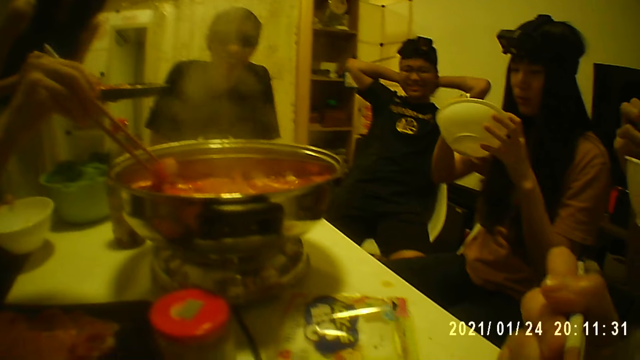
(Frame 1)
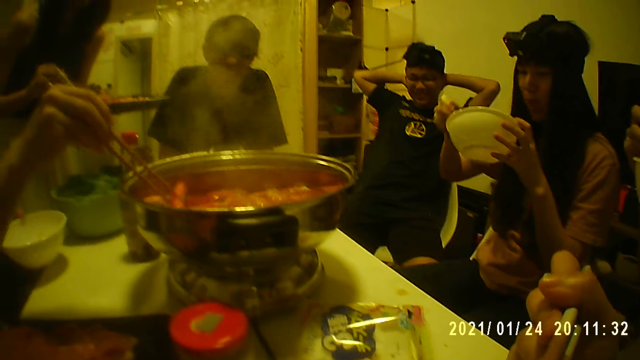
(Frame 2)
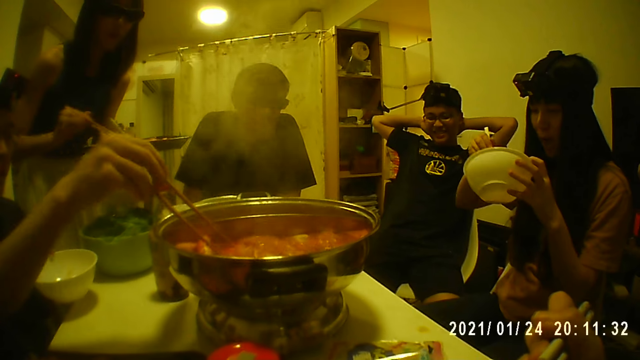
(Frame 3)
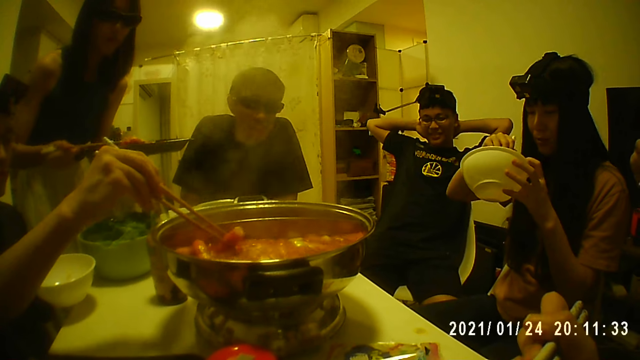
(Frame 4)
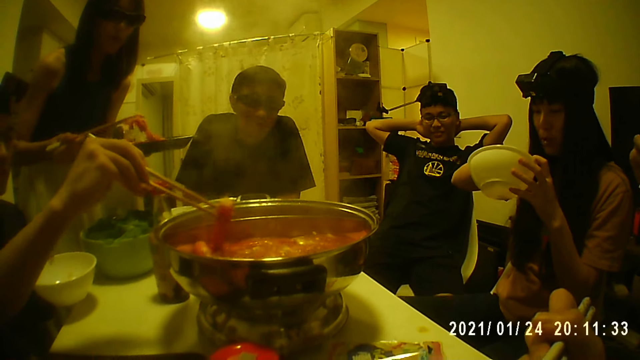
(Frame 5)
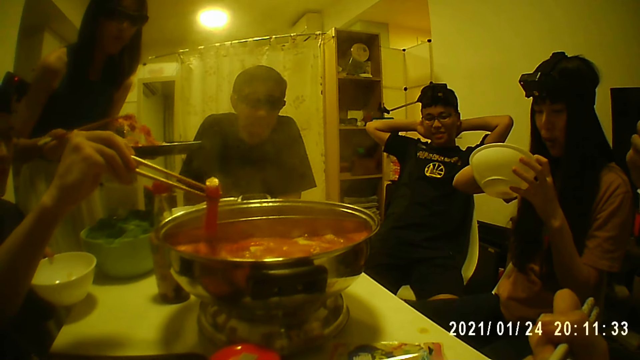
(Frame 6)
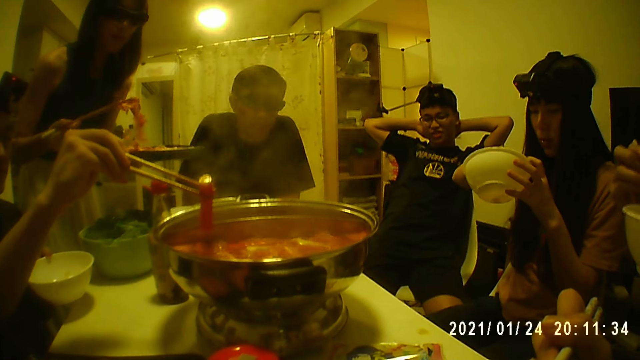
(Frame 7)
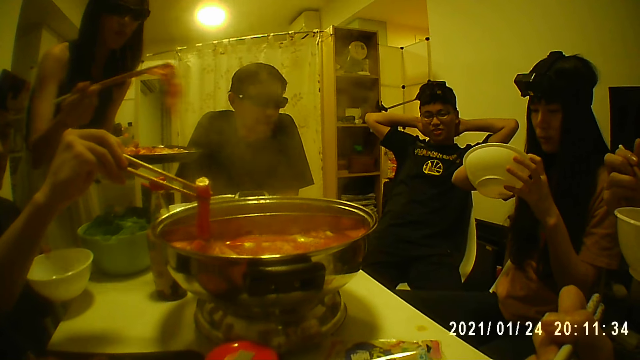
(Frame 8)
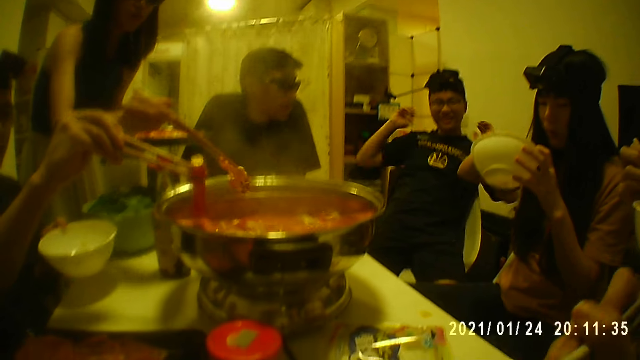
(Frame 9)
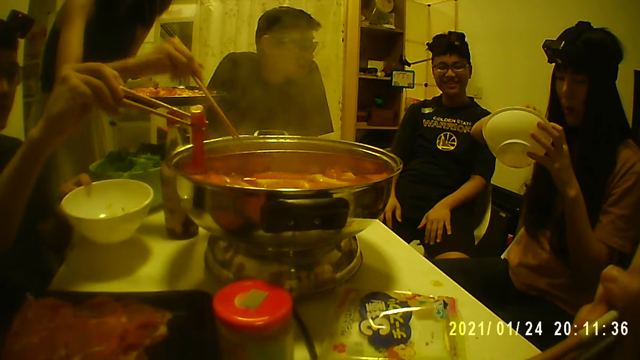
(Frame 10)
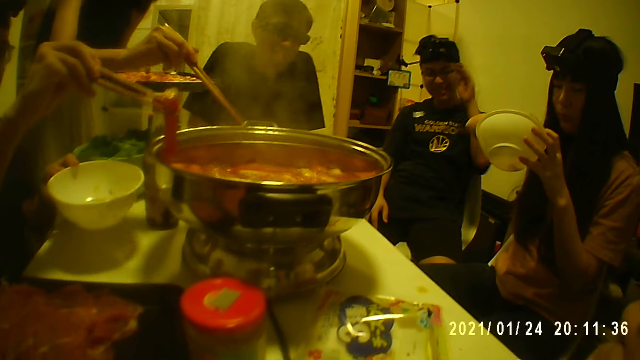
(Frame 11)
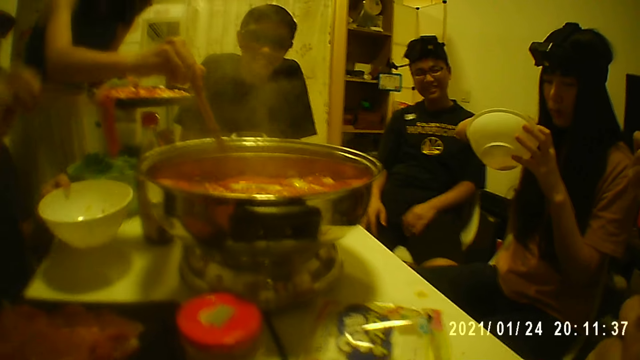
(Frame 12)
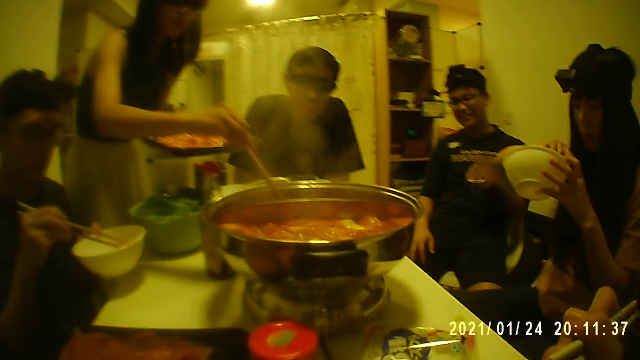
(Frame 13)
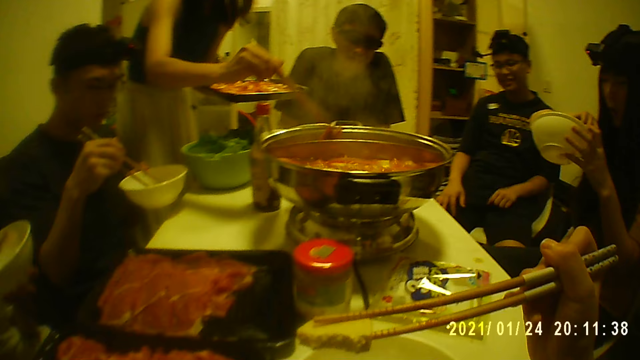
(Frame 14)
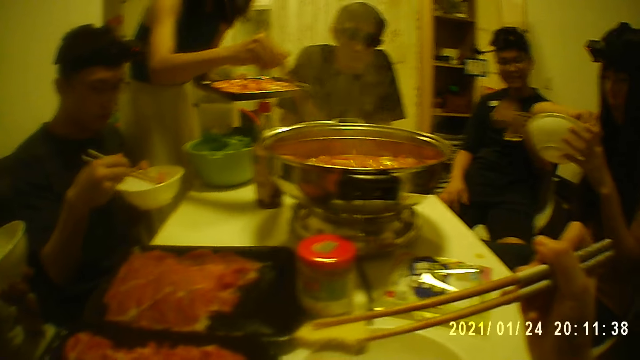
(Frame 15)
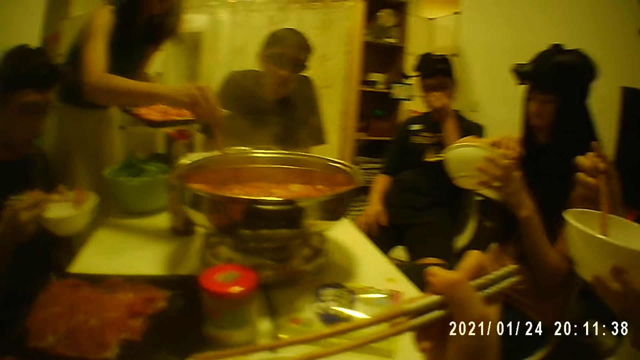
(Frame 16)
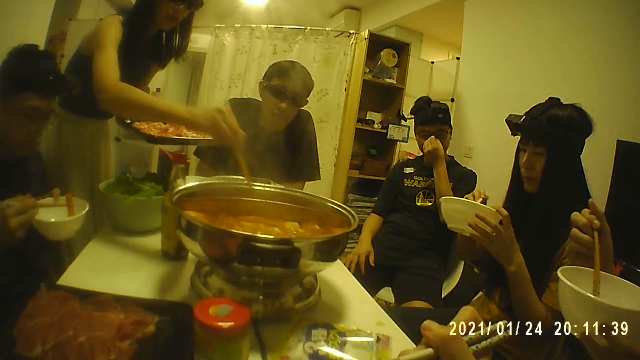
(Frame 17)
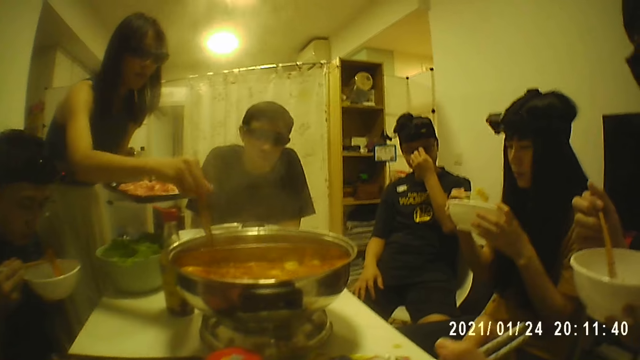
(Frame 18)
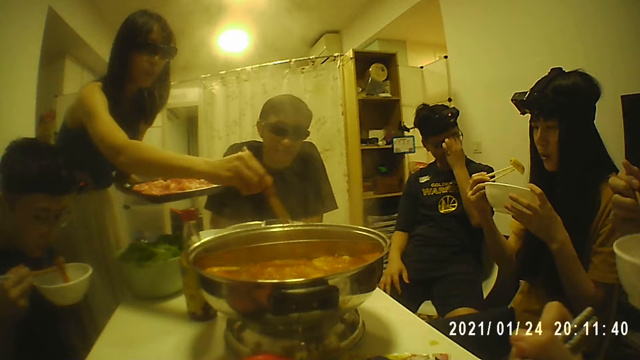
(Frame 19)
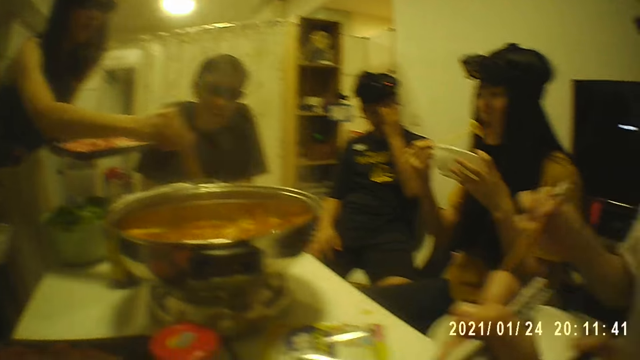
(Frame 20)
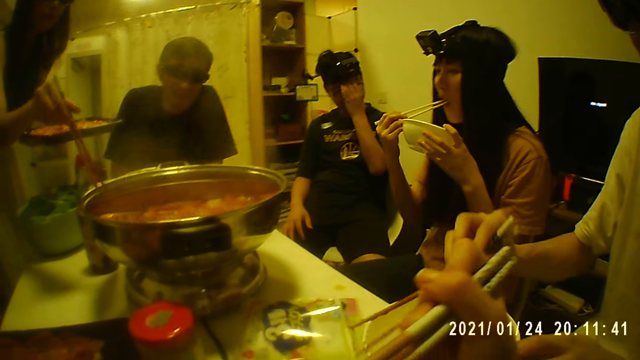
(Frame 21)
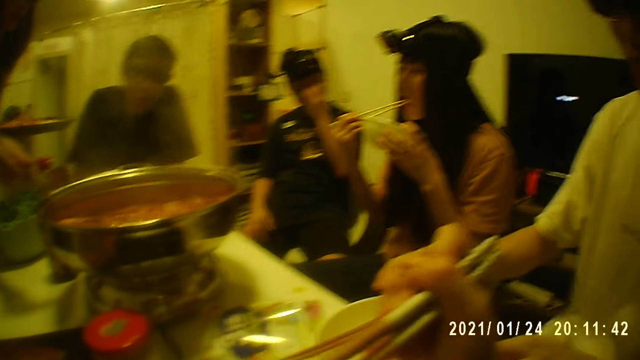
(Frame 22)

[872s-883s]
A man takes food with chopsticks. A woman takes food with chopsticks and puts food into the bowl. Another man eats with chopsticks. The camera wearer looks around.

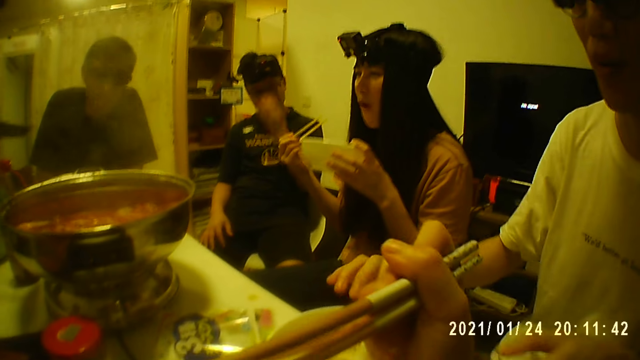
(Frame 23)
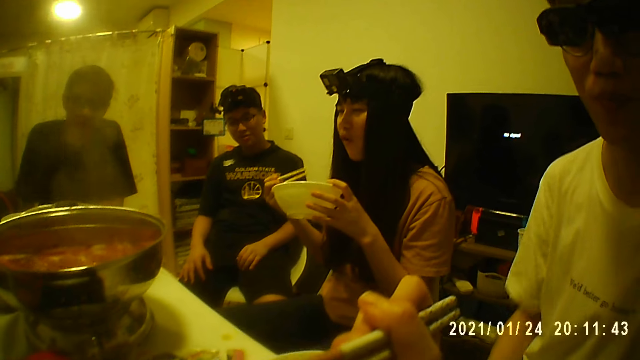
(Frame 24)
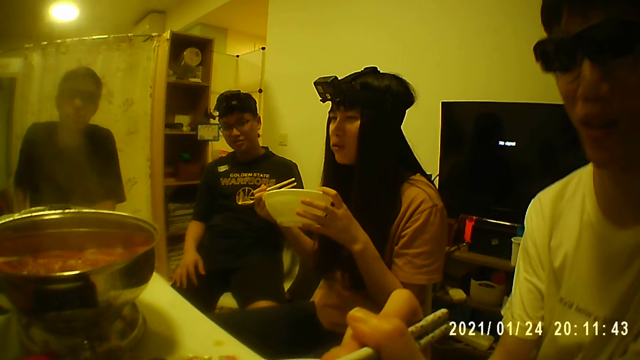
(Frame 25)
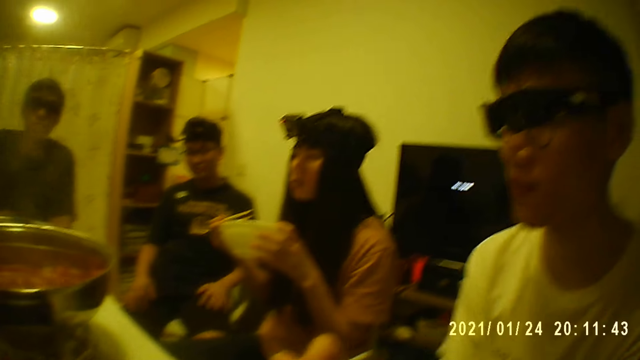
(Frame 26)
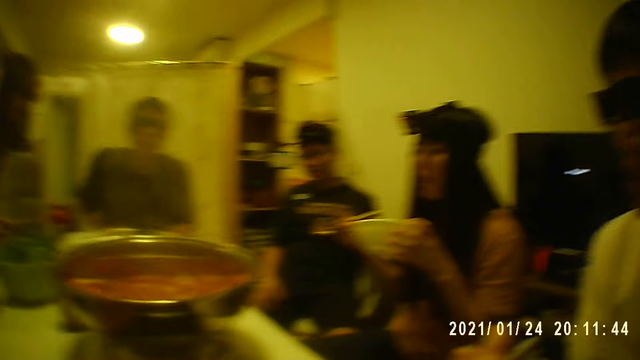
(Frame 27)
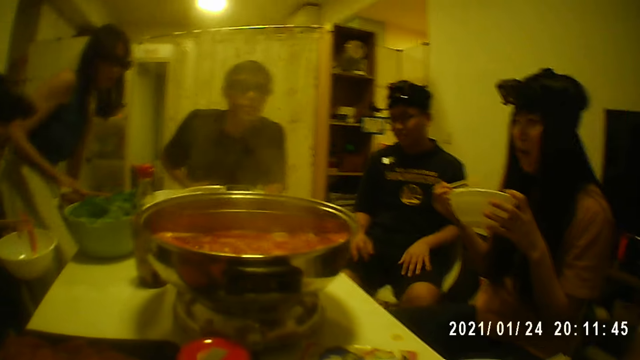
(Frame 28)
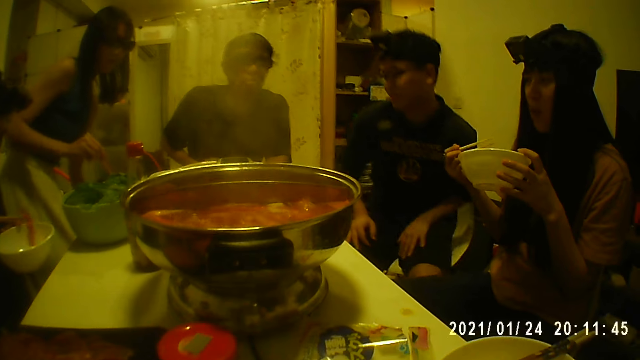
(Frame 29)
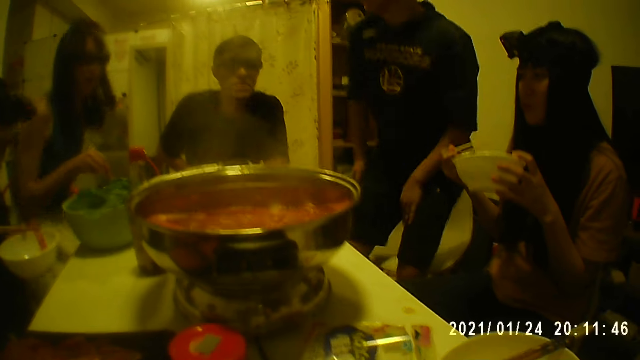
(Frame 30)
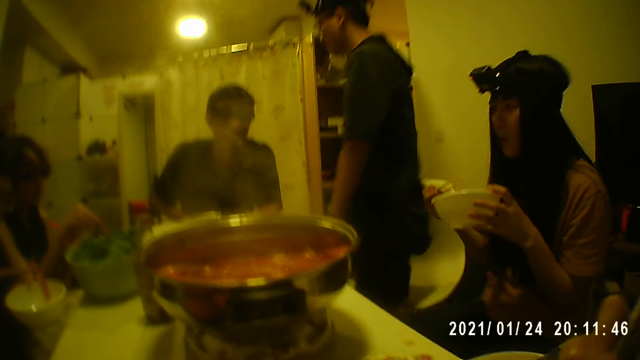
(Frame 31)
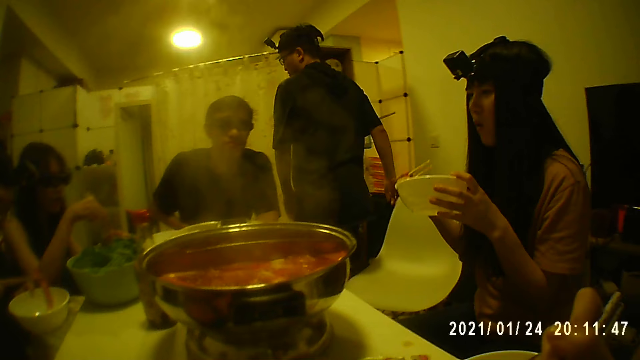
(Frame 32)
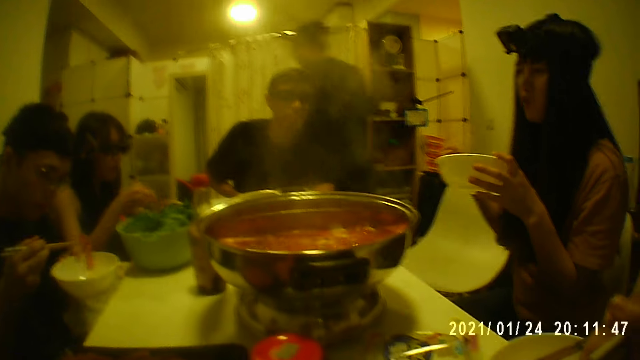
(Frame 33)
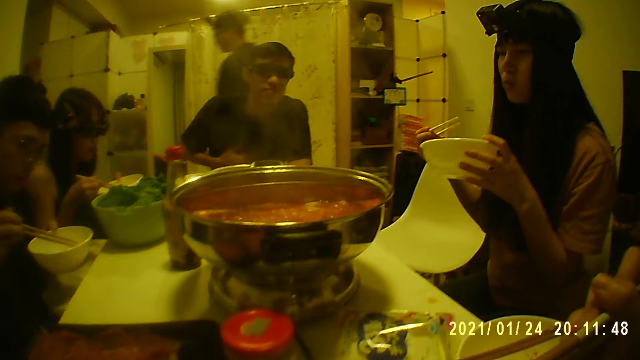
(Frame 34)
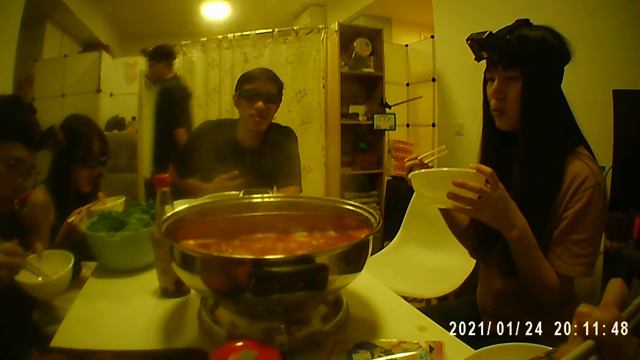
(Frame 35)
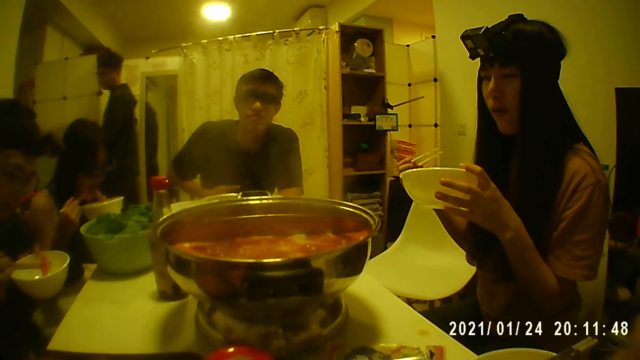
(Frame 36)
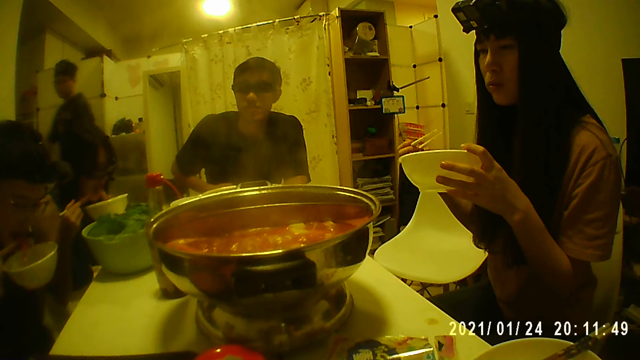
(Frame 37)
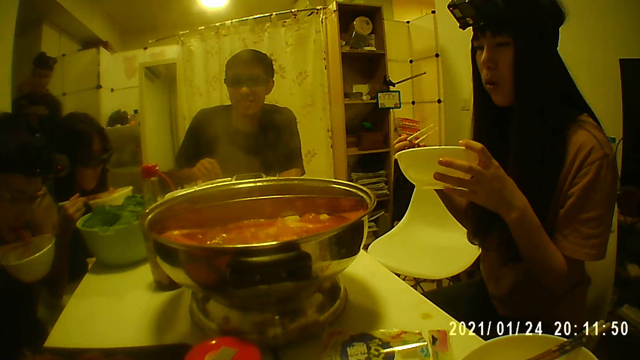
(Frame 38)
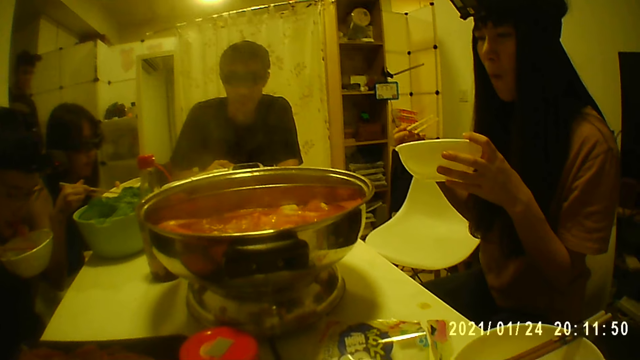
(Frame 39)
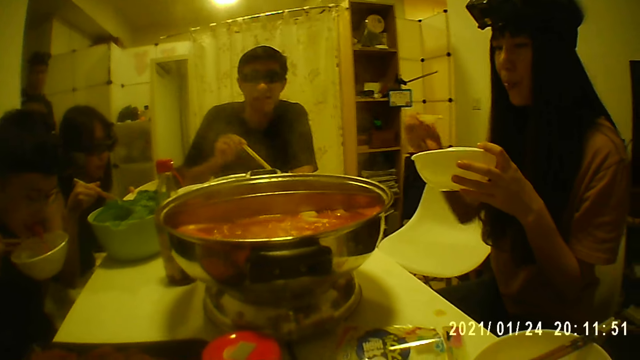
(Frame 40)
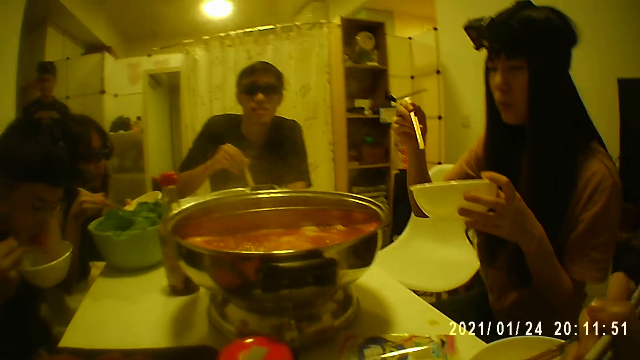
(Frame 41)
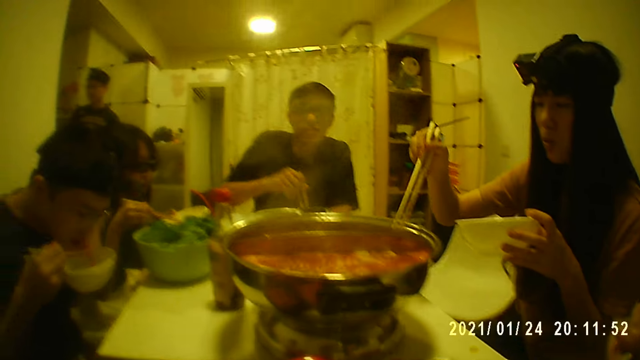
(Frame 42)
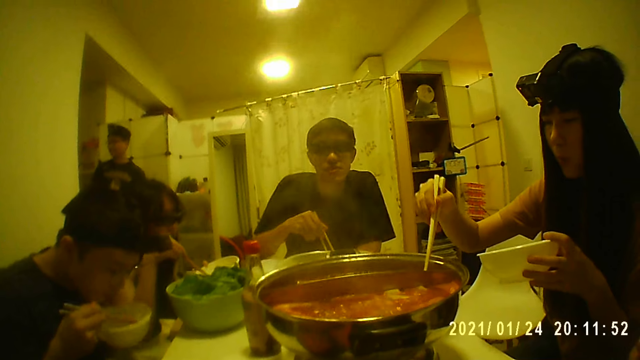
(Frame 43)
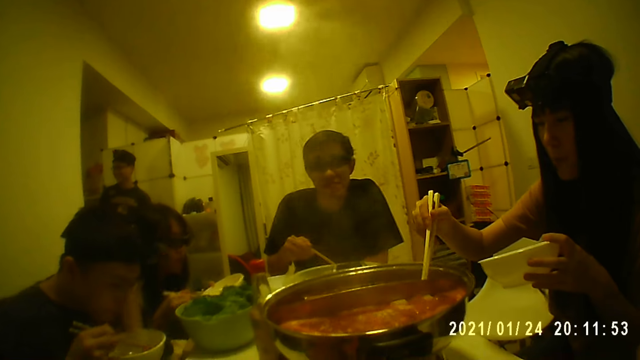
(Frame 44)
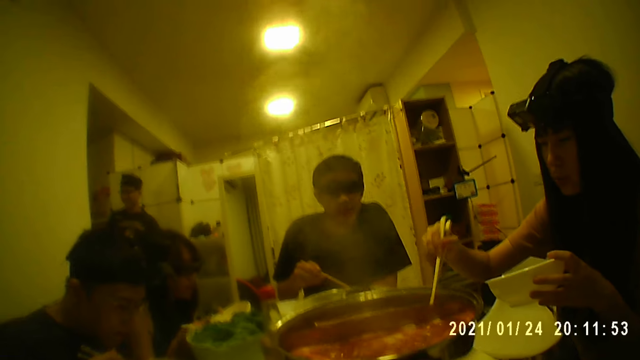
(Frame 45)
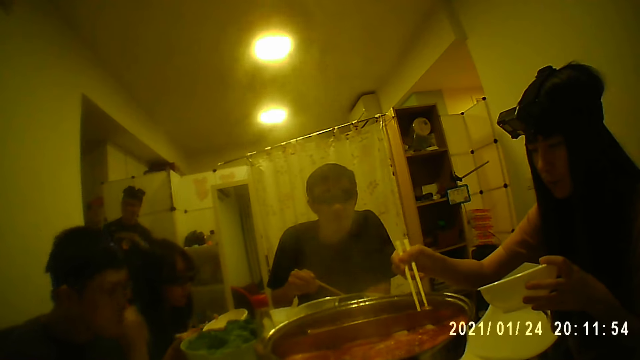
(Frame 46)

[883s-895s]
A man sits near the camera wearer. Another man walks out of the room. Another man stands and walks in the room. A woman eats with chopsticks. The camera wearer looks around. Another woman takes food from the pot at the middle of the table with chopsticks. Another man takes food with chopsticks.
